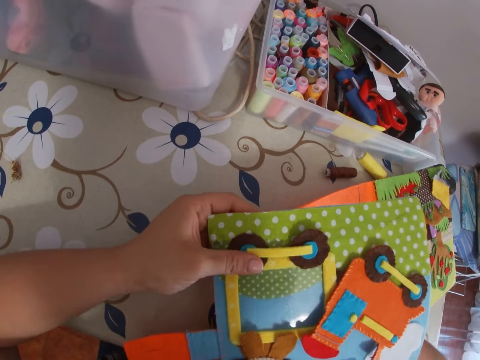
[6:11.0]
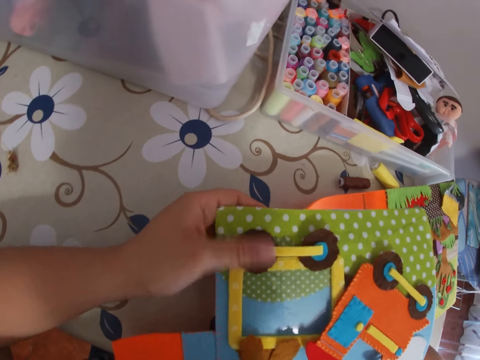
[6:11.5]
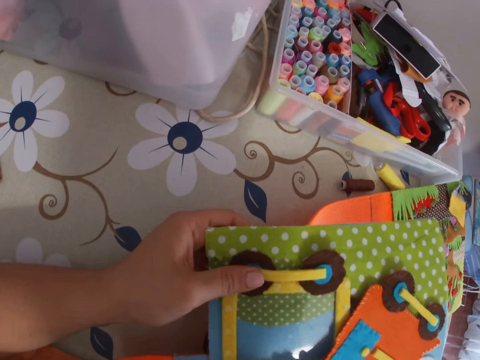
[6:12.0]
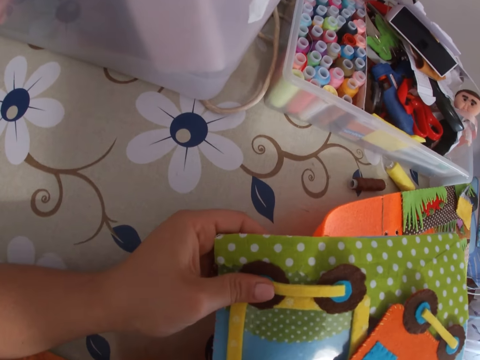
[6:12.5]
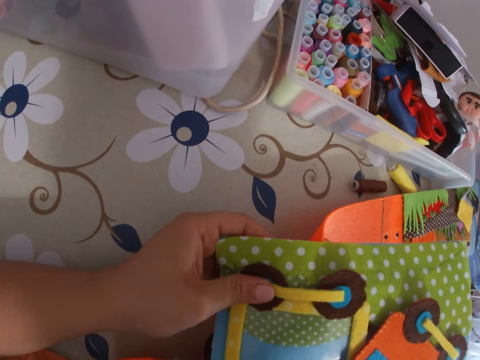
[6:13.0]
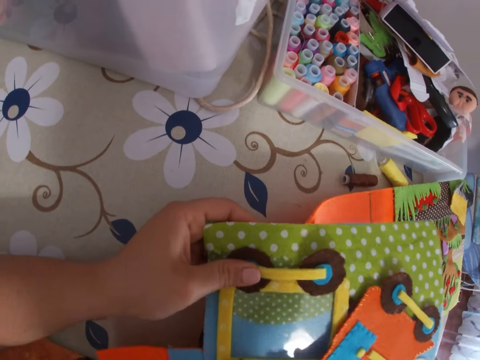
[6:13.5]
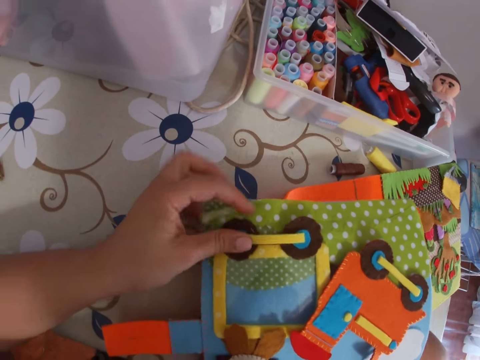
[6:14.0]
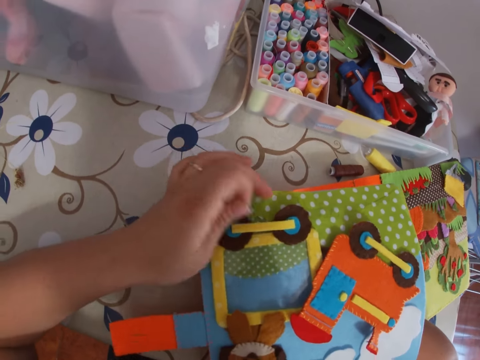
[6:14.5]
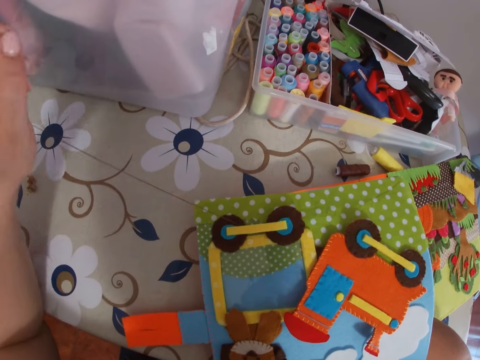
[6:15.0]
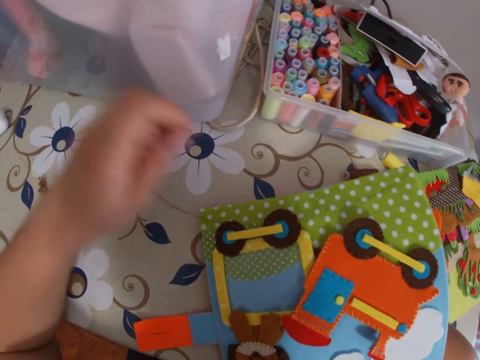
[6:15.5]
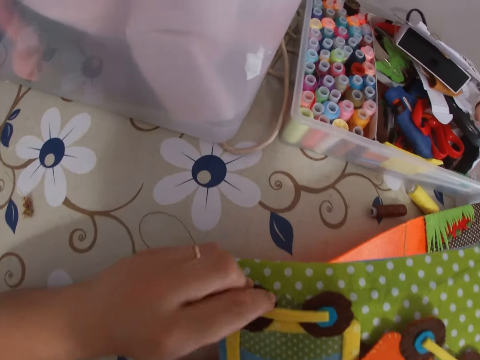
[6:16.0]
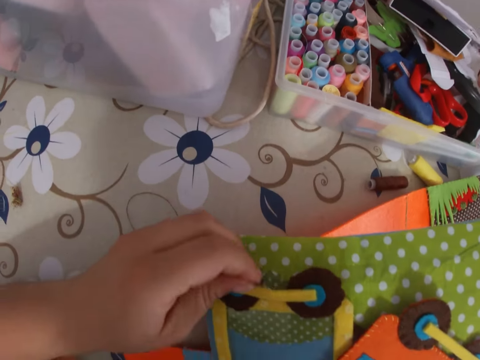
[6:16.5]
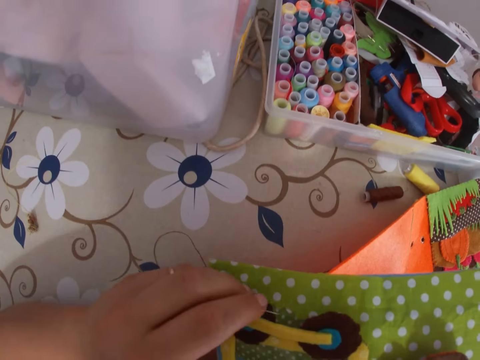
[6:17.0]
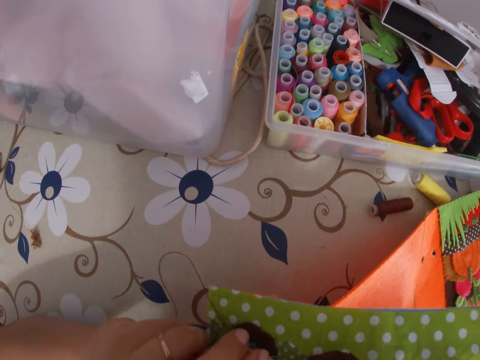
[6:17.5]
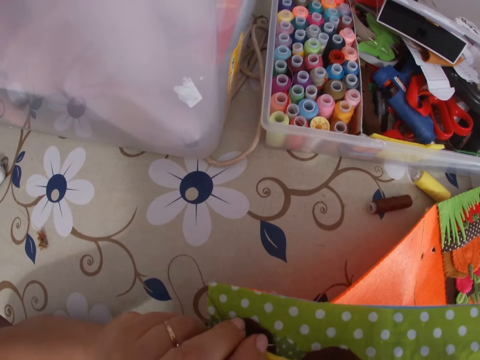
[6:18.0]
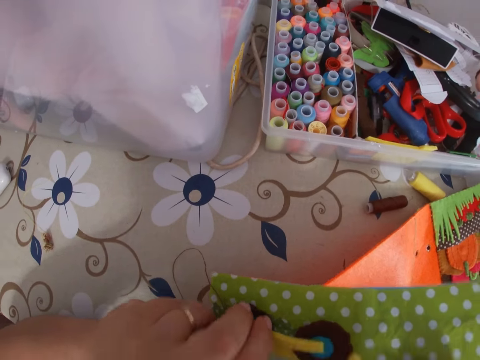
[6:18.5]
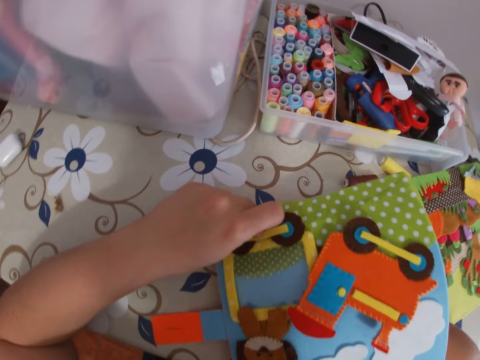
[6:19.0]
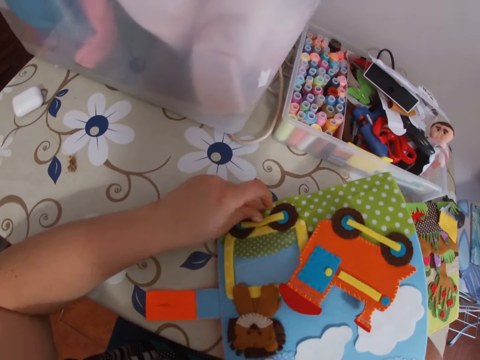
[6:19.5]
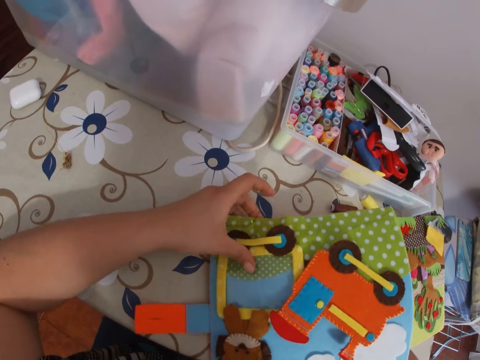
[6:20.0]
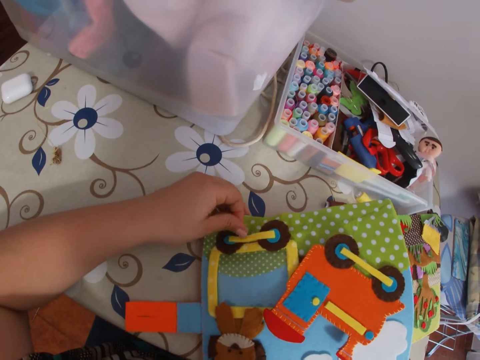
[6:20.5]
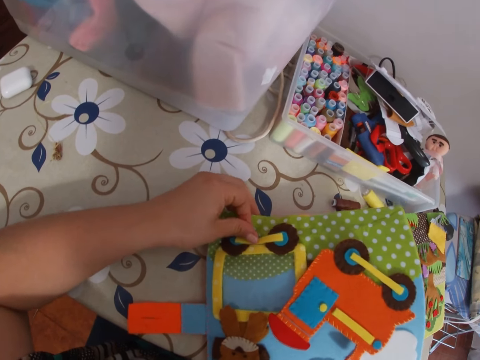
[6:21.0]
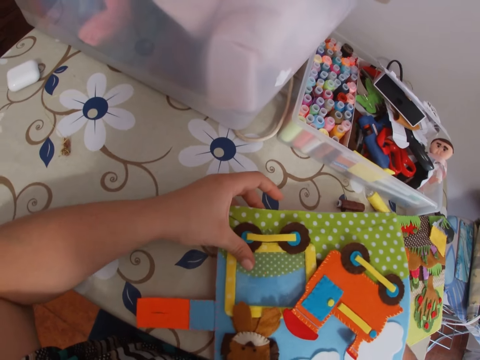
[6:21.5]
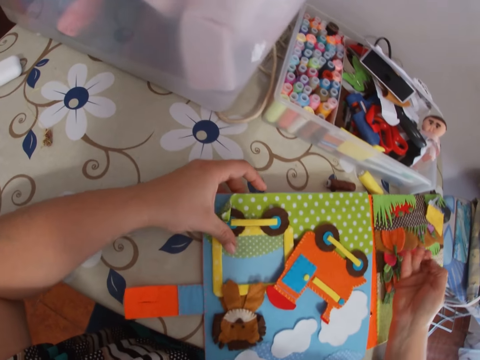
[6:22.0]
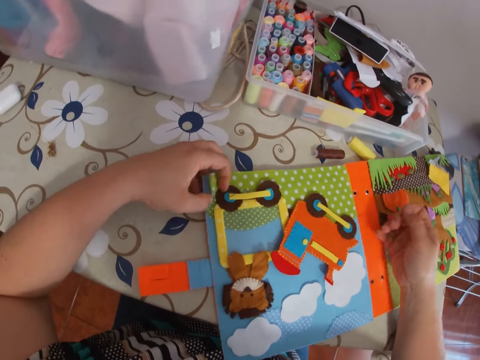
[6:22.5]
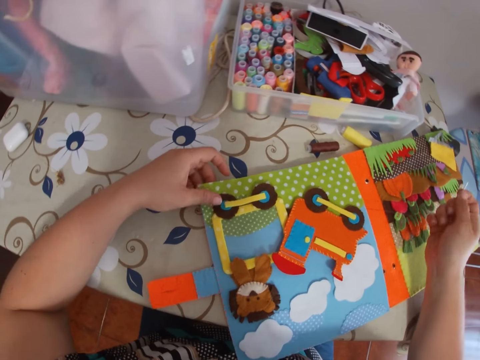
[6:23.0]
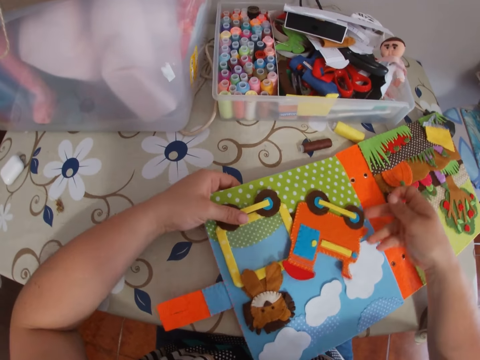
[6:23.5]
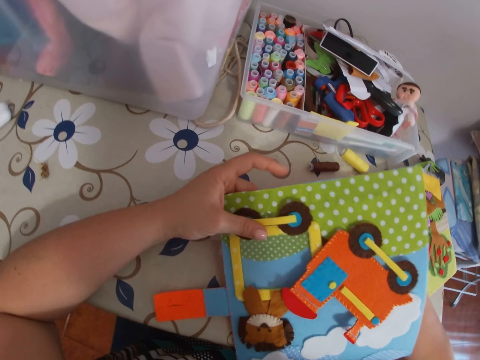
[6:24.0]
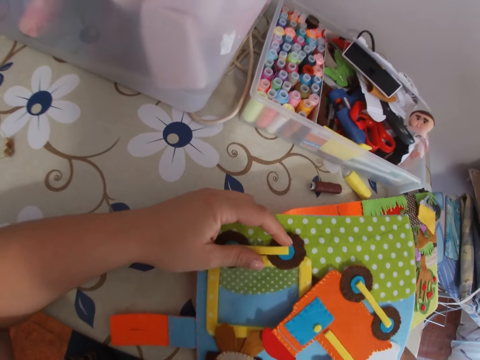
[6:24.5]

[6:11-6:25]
The camera wearer sticks the needle with thread in the paper. She pulls the needle with thread through the paper with her left hand. She adjusts the paper book. She sews the cardboard with the needle. She sticks the needle with thread in the paper. She pulls the needle with thread through the paper. She lifts up the page.

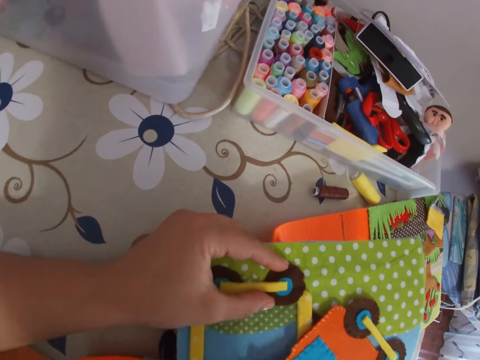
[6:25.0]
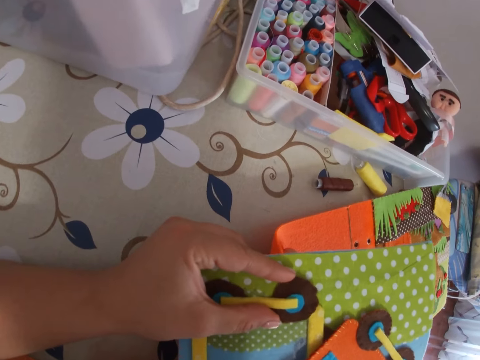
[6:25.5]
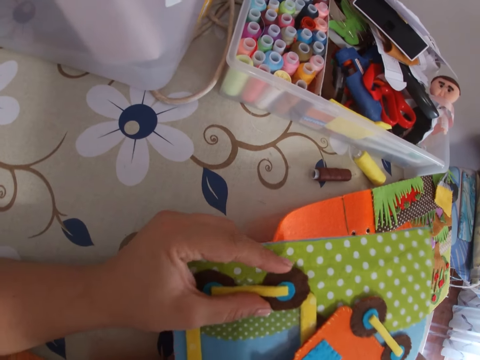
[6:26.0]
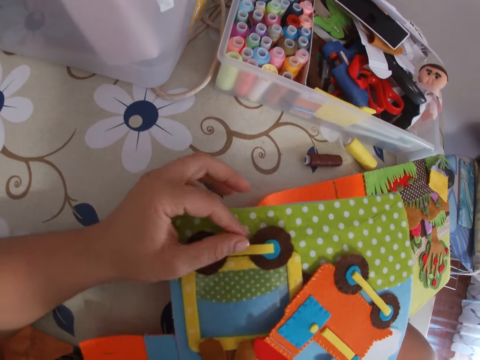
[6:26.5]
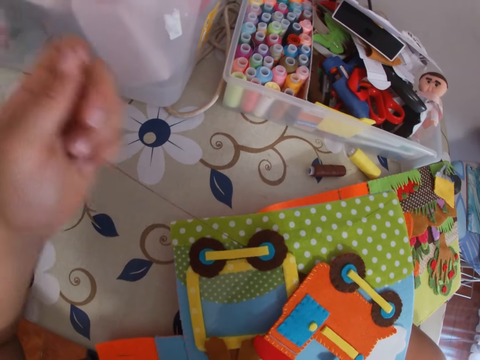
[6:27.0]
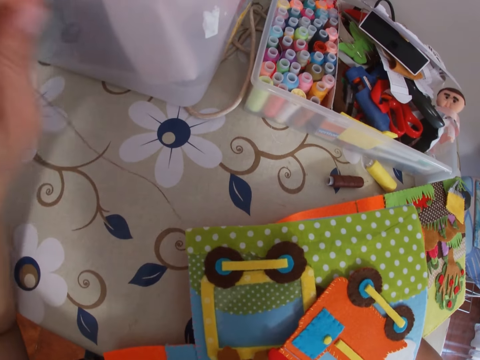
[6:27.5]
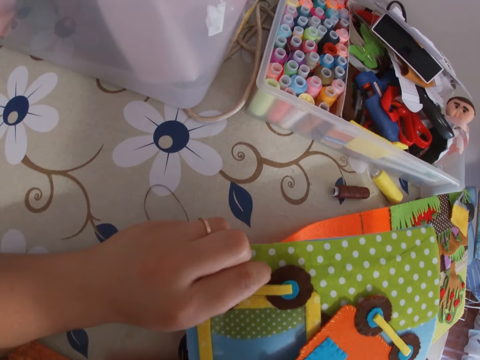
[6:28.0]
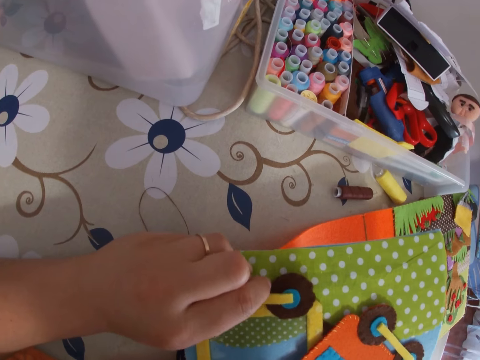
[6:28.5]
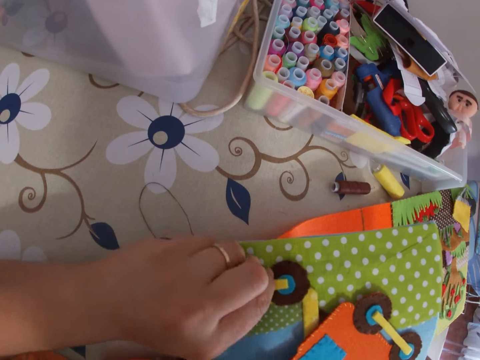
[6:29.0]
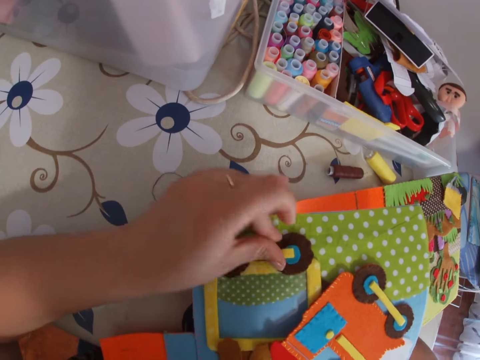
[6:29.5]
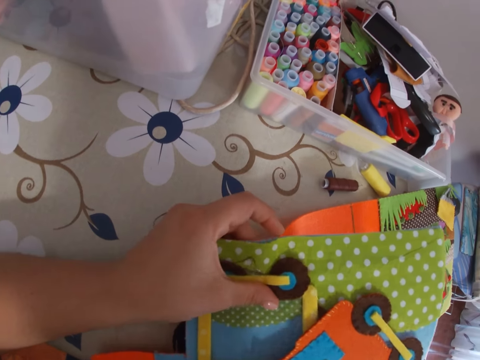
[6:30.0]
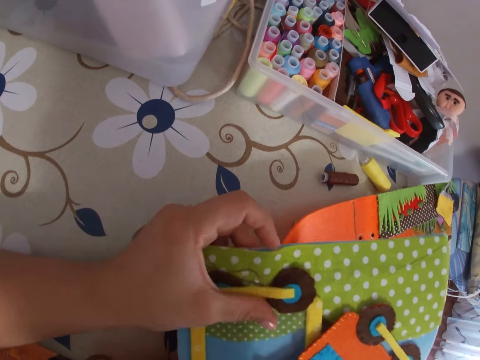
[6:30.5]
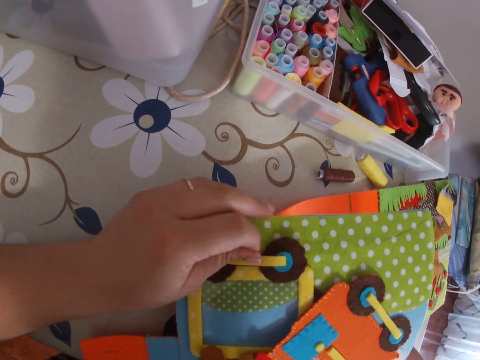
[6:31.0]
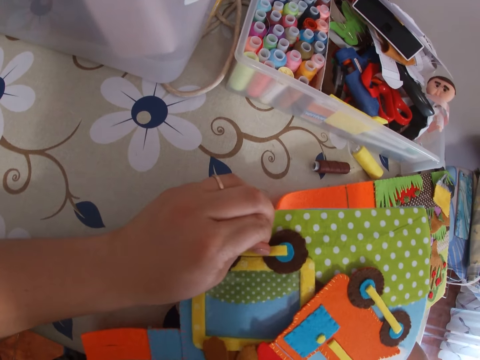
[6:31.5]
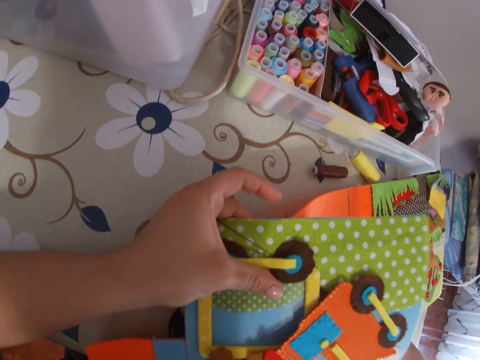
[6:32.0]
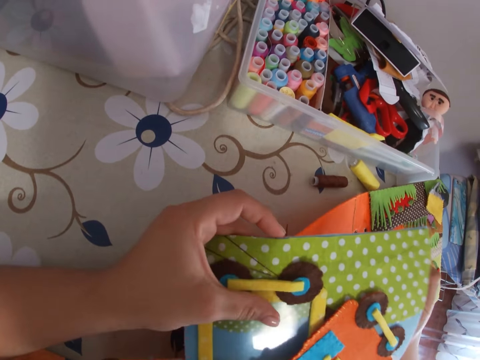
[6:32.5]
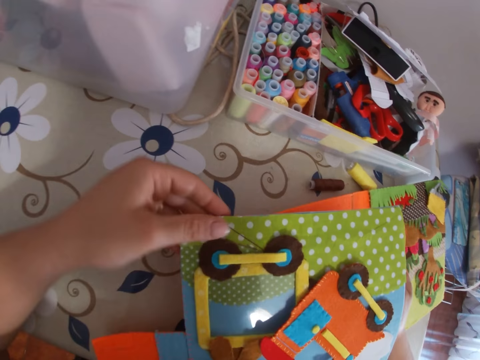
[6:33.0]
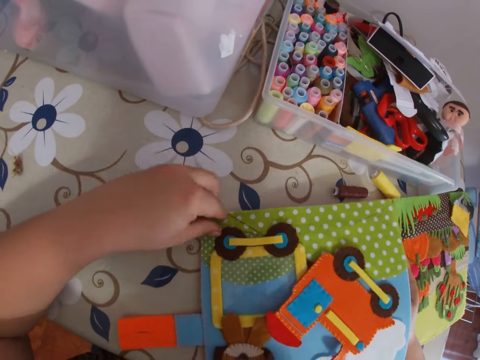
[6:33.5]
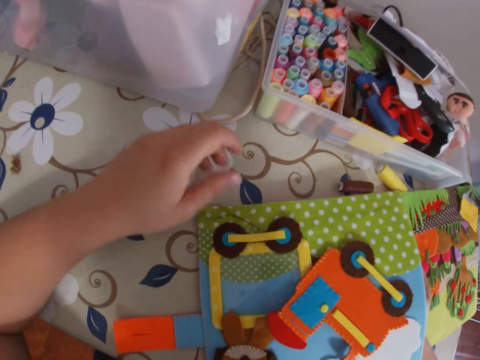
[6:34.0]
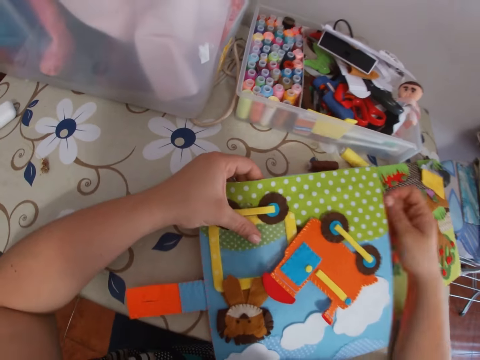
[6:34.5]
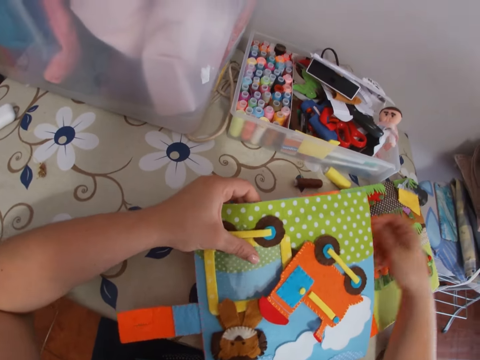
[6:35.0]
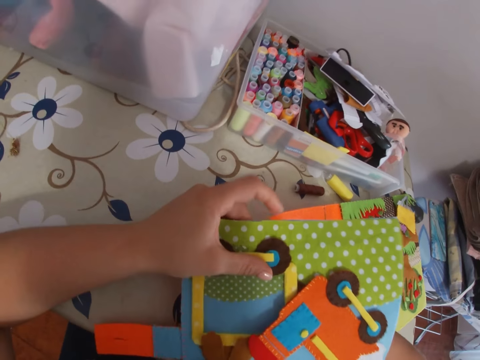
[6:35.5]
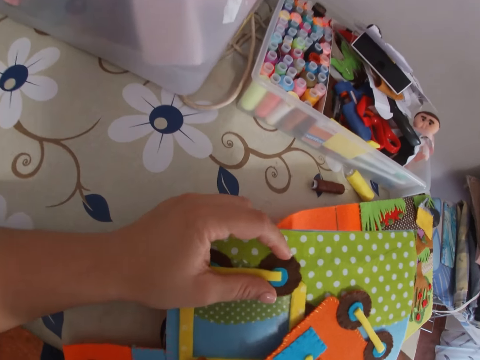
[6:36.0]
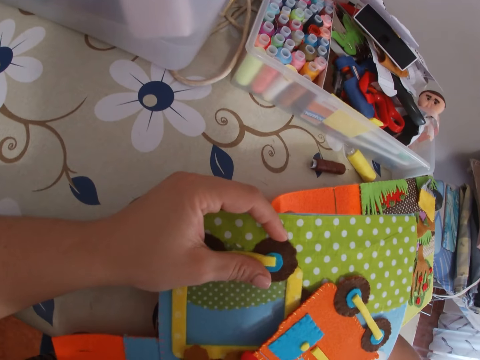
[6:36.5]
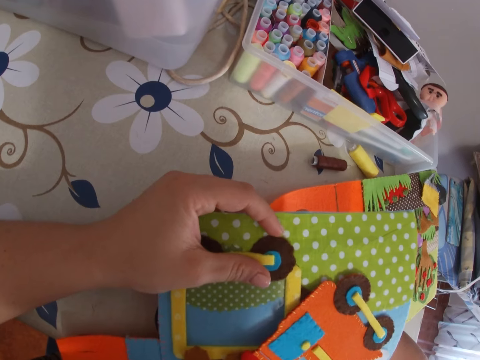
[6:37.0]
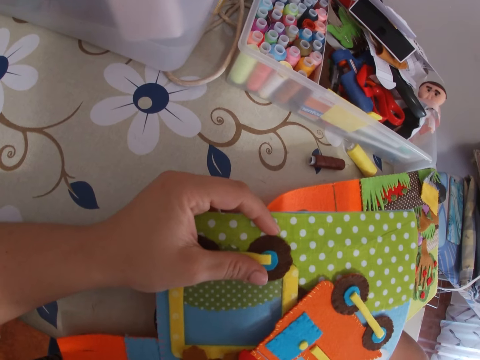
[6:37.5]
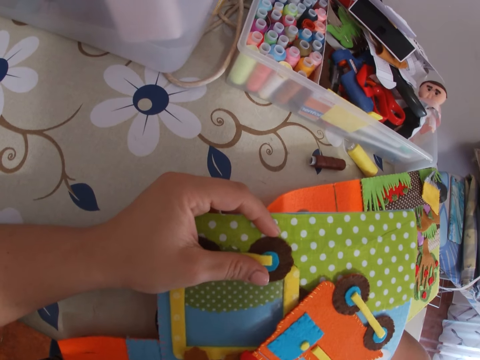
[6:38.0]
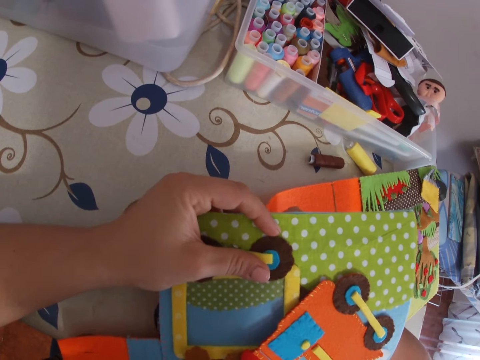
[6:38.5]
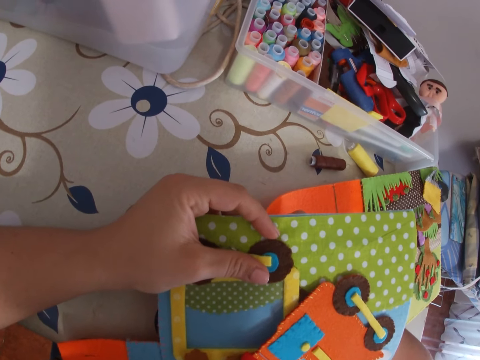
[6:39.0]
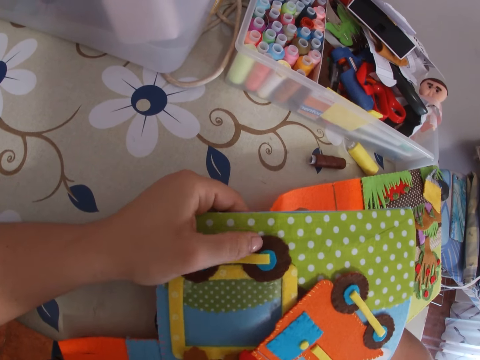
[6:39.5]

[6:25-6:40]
The camera wearer sticks the needle with thread in the paper. She pulls the needle with thread through the paper with her left hand. She sticks the needle with thread in the paper. She sews the cardboard with the needle. She pulls the needle with thread through the paper. She adjusts the thread. She pulls the needle with thread through the paper. She sticks the needle with thread in the paper.
